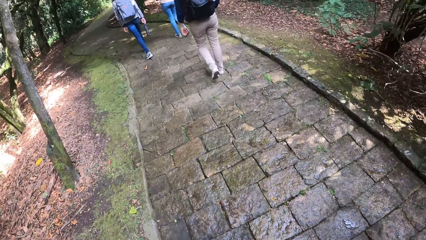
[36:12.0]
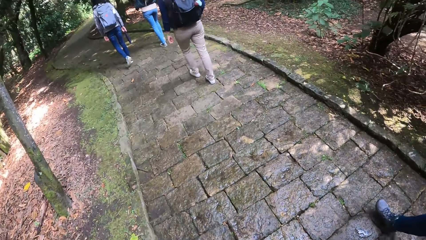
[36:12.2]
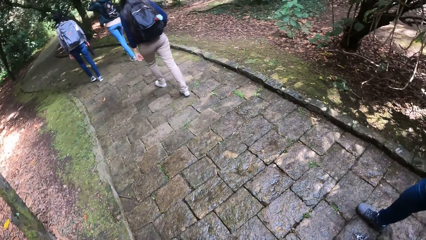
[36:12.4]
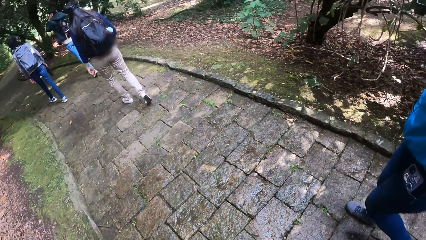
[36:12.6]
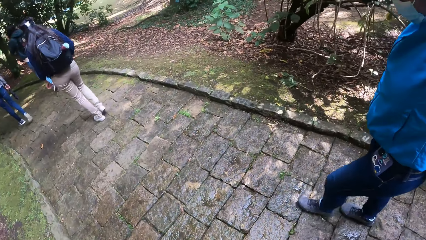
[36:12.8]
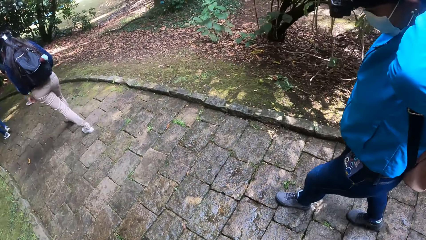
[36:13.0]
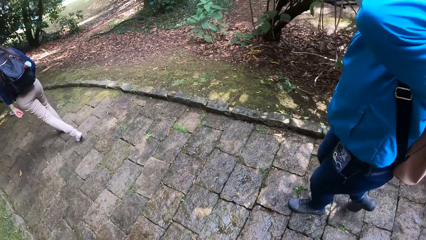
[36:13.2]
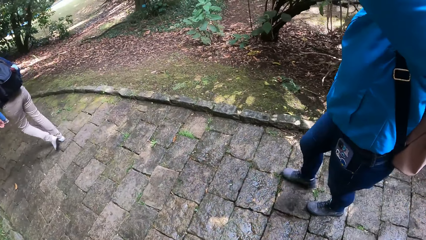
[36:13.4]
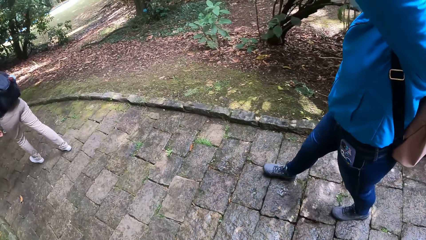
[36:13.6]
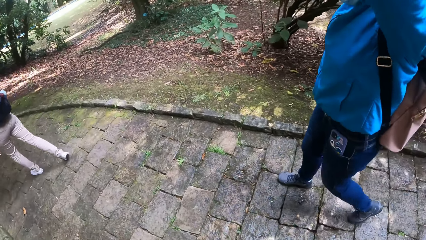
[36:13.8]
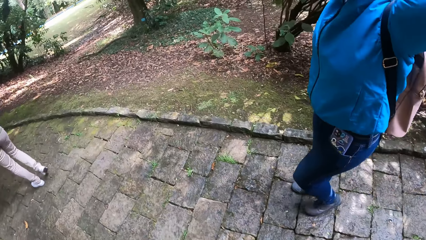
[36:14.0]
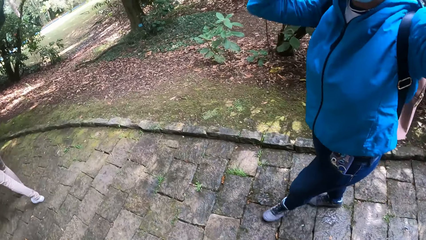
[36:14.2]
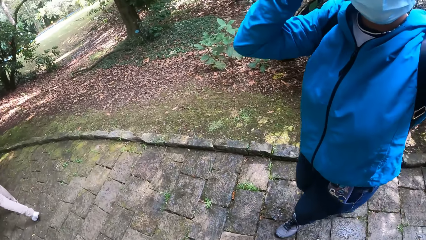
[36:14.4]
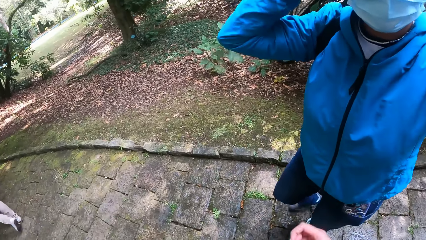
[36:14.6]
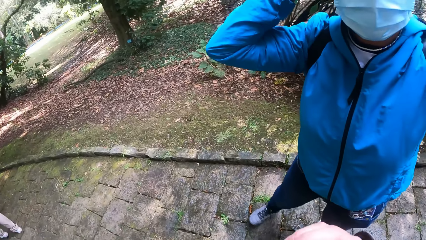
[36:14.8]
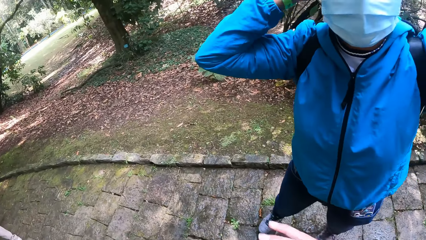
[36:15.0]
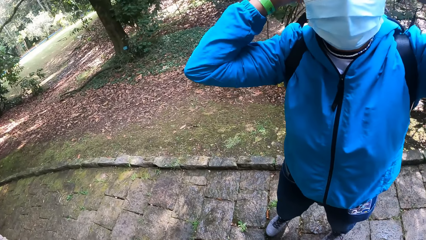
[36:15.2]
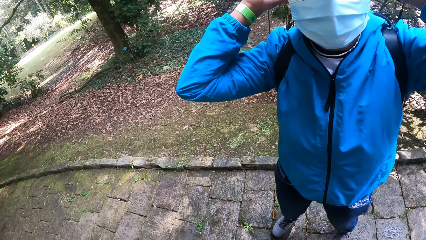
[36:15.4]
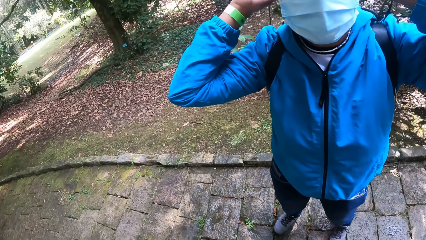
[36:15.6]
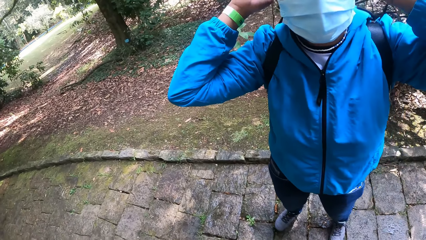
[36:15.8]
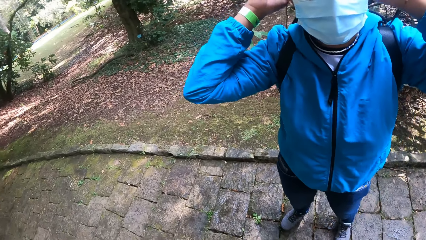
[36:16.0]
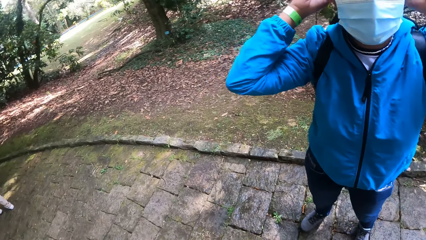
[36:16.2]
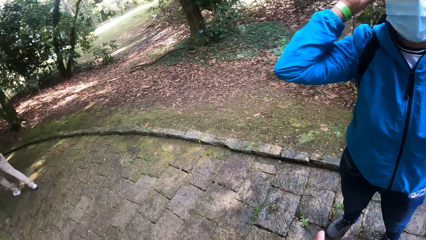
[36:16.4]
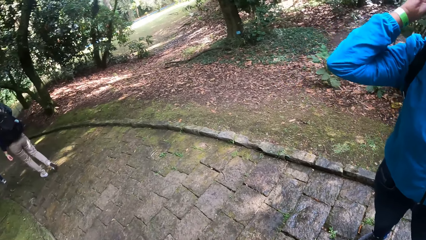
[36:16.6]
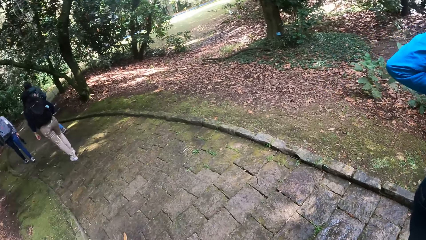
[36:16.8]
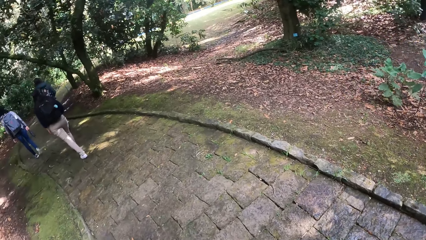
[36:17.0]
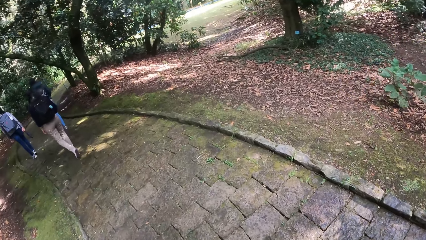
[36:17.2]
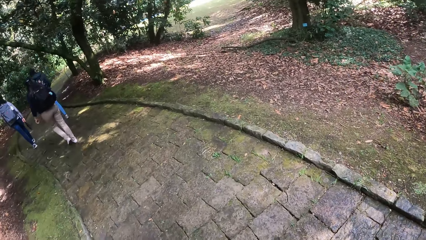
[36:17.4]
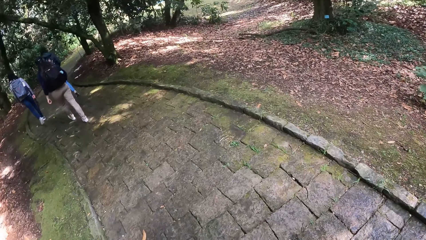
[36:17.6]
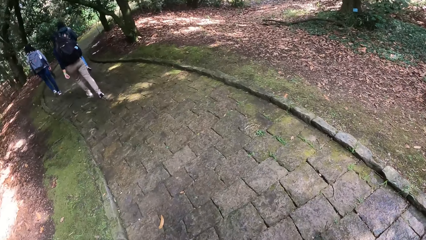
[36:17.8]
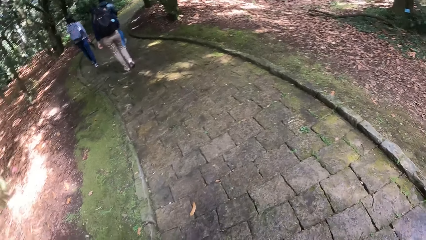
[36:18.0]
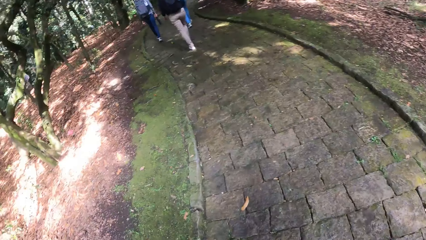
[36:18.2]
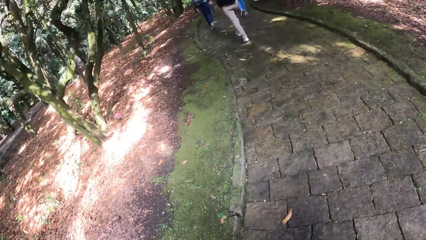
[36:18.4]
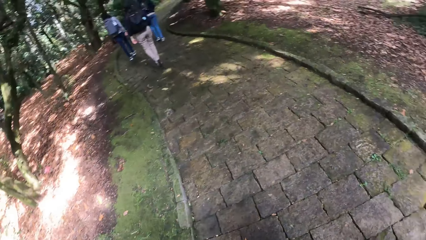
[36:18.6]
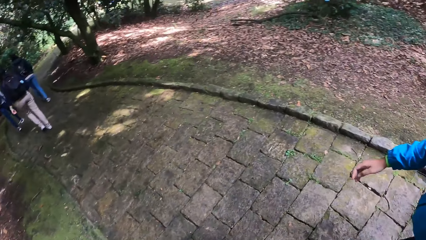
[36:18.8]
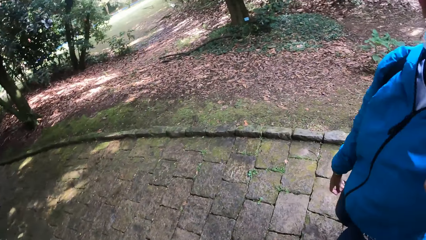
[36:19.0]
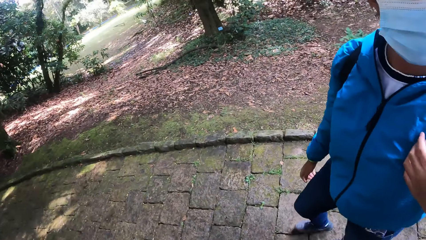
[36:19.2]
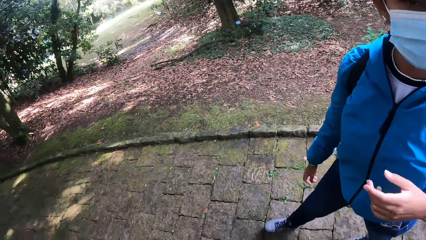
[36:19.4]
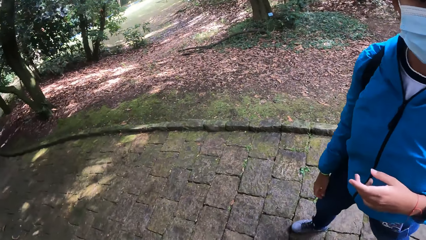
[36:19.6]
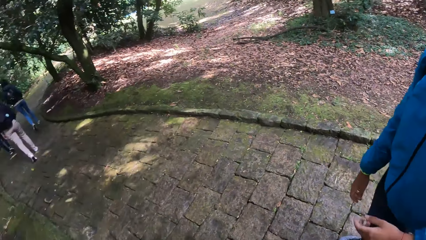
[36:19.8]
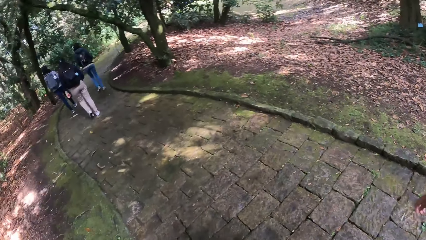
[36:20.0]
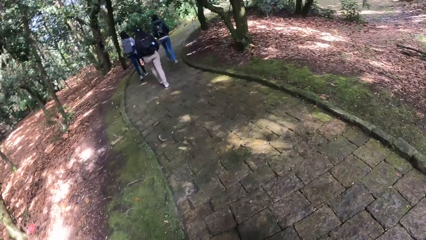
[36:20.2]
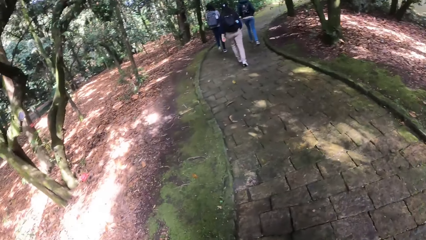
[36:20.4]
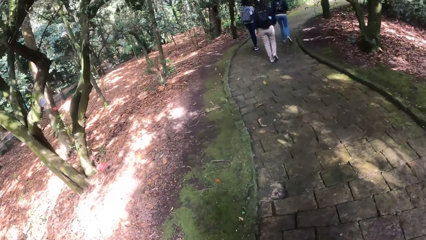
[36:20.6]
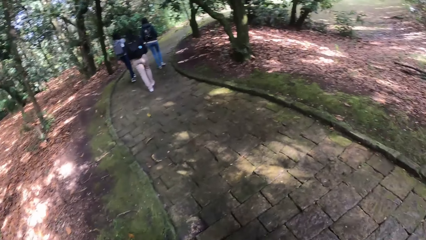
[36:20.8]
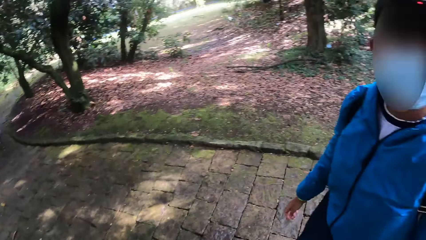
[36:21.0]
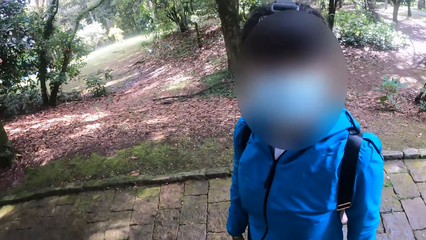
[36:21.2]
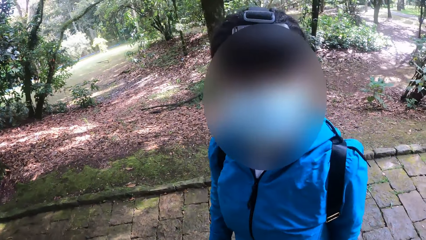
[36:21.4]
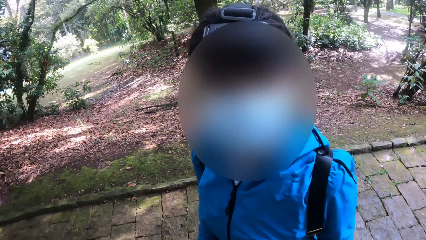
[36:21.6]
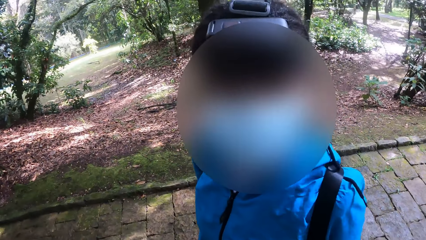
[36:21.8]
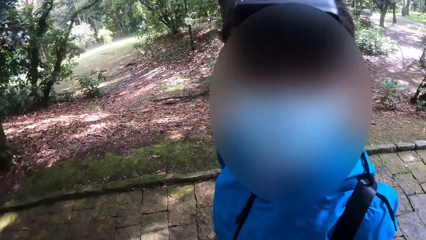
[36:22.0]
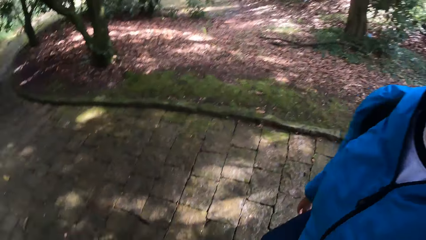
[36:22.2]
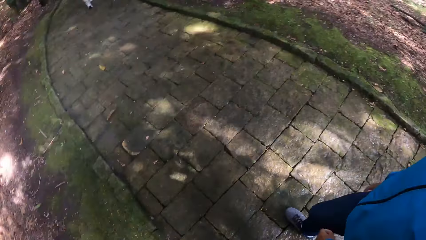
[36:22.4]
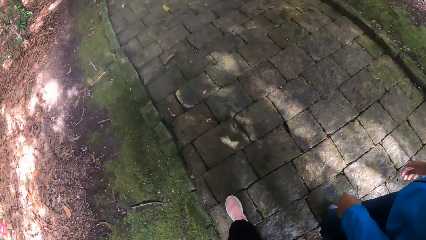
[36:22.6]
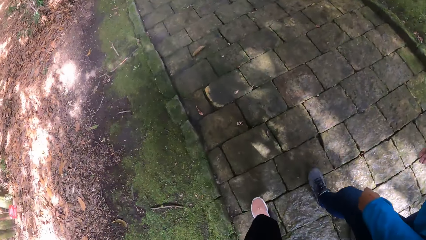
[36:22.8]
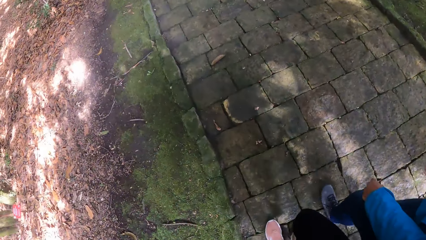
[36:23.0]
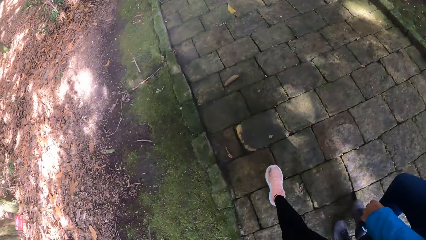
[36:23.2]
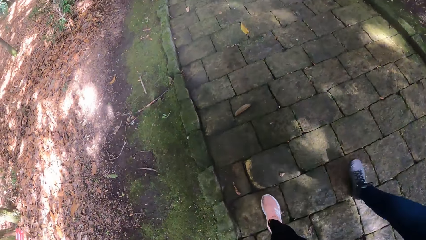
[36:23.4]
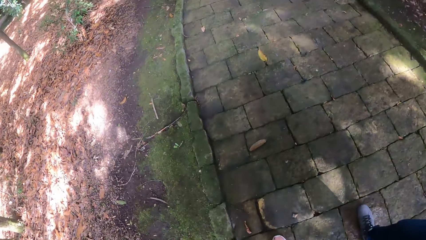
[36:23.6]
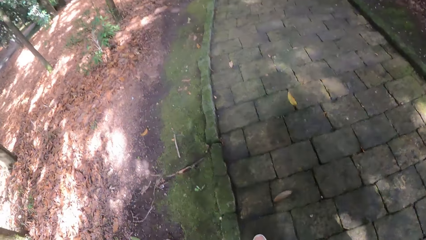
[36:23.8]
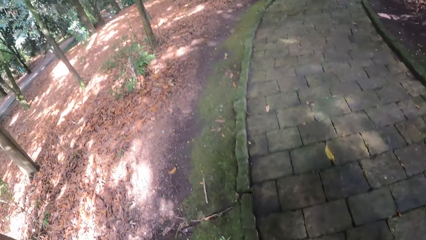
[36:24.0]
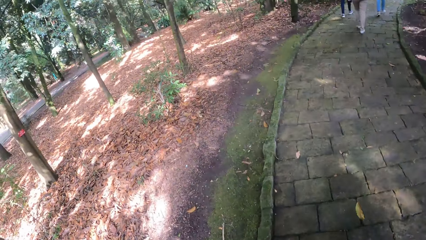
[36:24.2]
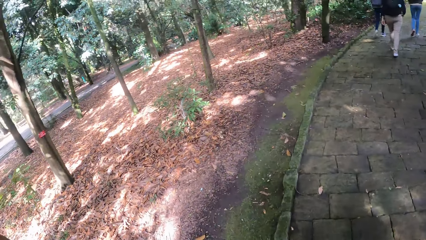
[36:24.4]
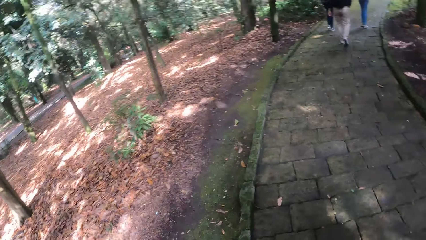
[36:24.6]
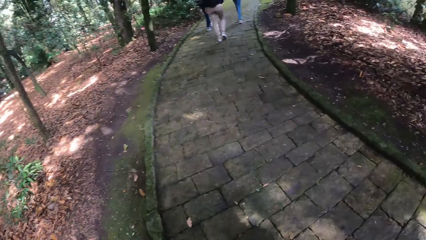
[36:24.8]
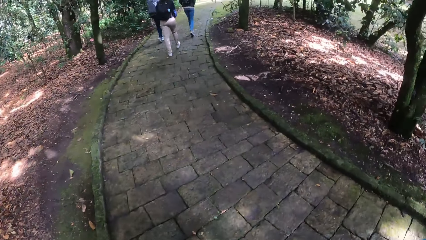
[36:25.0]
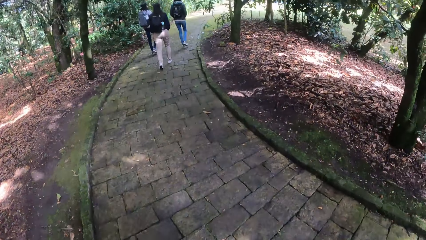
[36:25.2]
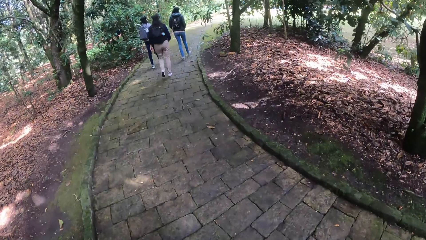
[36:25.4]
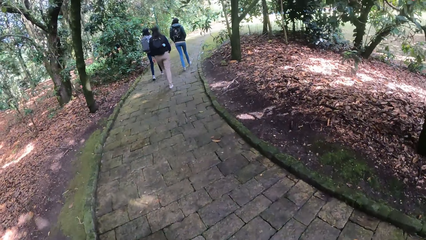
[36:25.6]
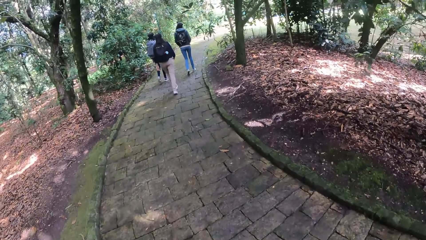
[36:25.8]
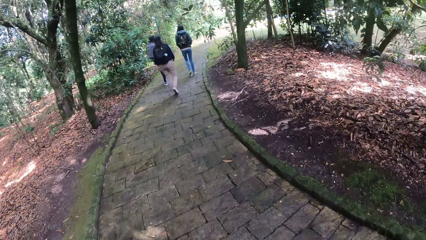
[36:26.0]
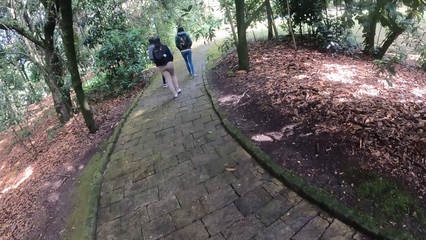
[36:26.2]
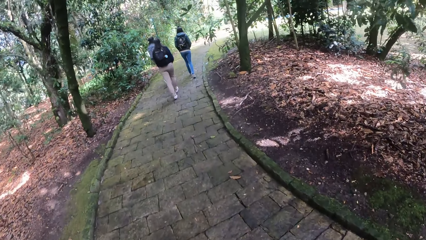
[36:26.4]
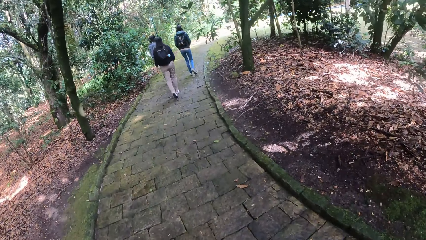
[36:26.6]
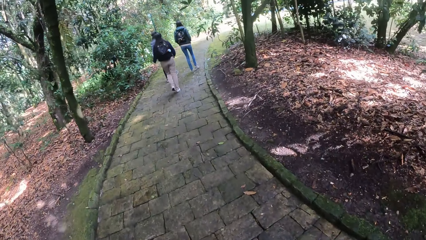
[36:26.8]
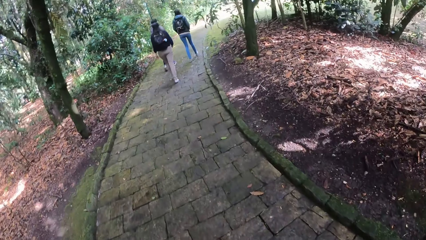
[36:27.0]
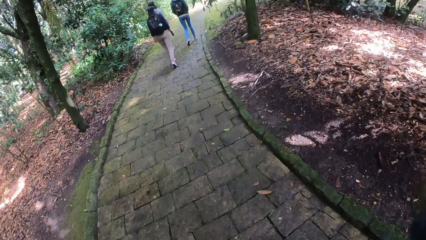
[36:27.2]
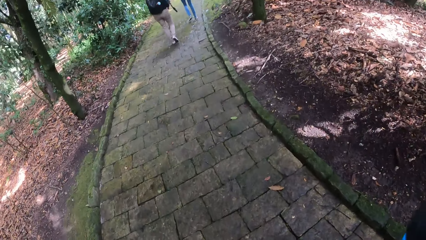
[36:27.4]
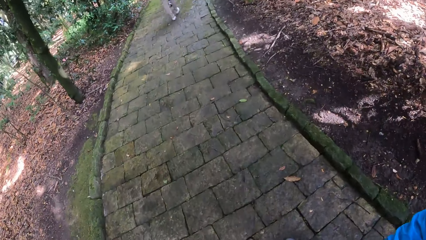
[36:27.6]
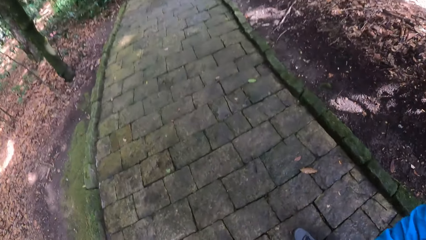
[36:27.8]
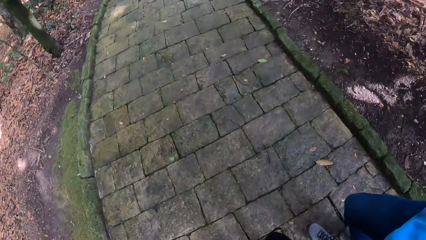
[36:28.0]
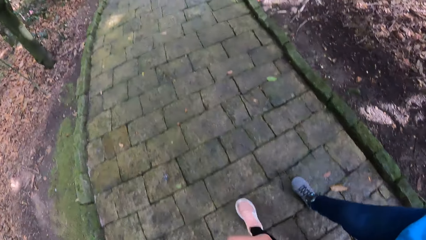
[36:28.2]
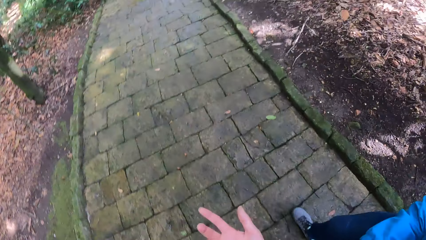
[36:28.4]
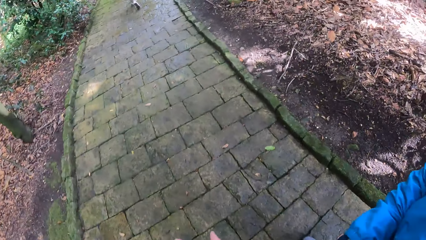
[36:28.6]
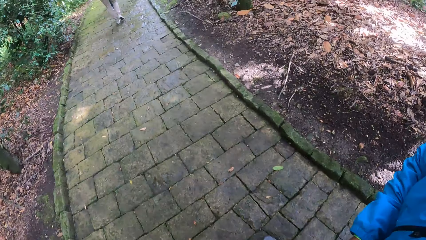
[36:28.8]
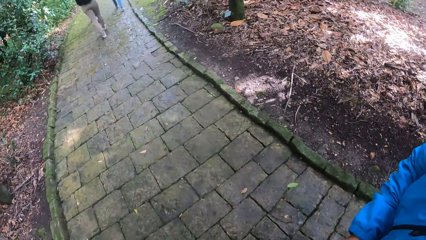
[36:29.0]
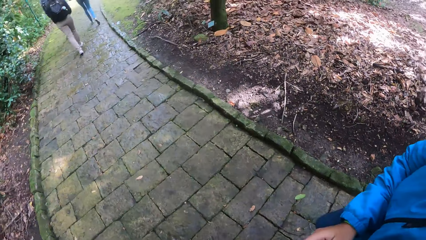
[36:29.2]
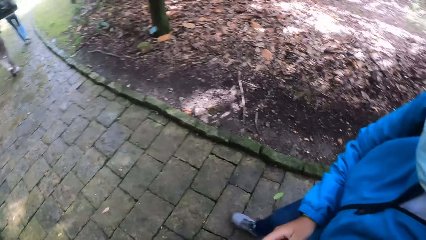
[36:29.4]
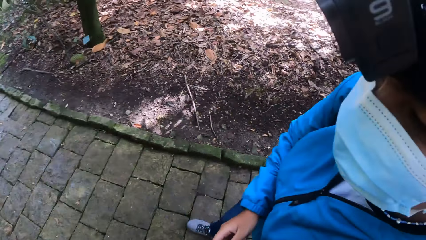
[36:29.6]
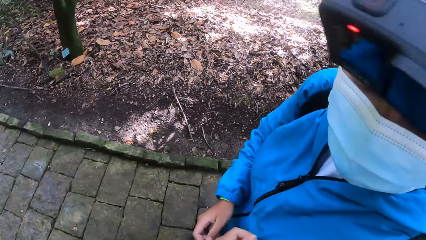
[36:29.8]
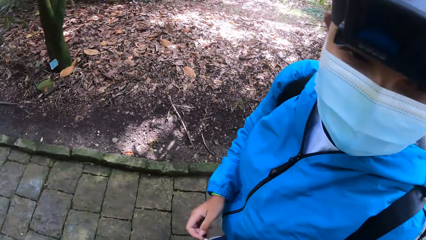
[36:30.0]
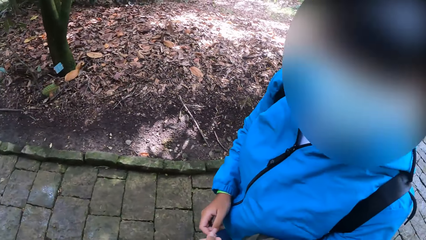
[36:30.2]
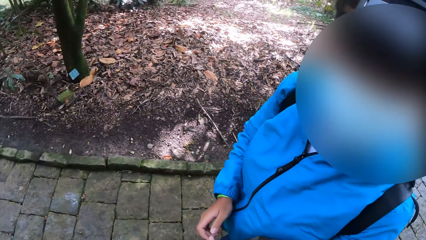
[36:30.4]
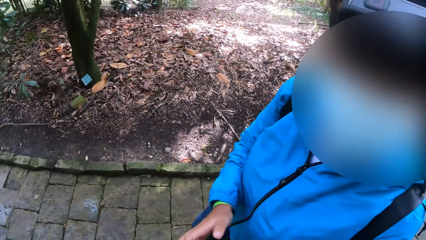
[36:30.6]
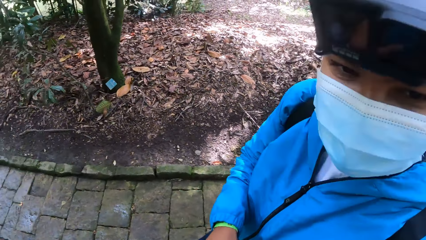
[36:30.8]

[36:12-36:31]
The woman converses with the camera wearer. A man stares at the camera wearer.
